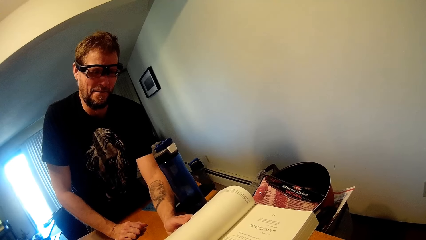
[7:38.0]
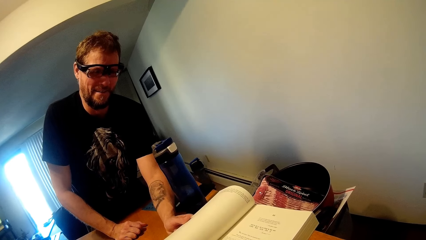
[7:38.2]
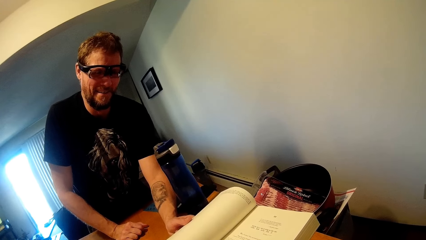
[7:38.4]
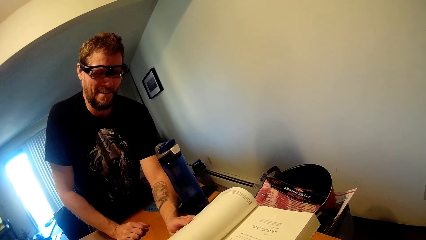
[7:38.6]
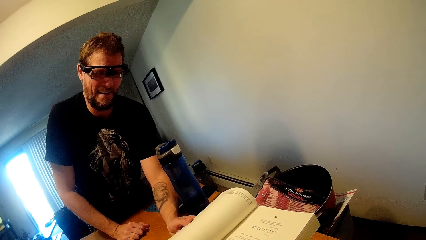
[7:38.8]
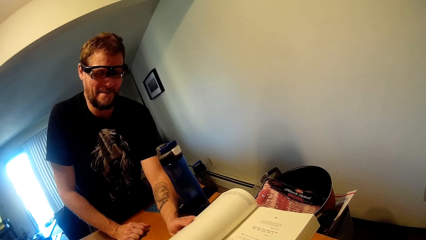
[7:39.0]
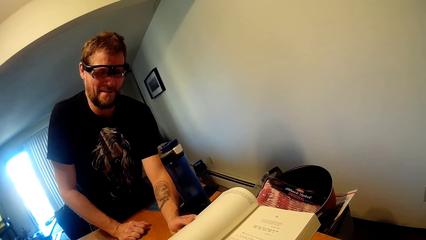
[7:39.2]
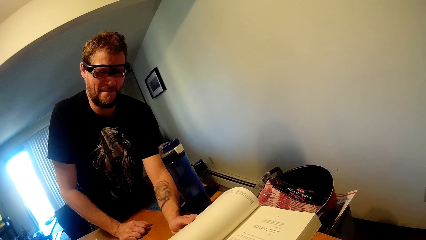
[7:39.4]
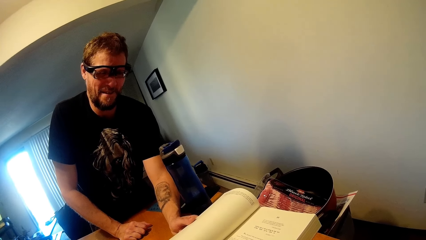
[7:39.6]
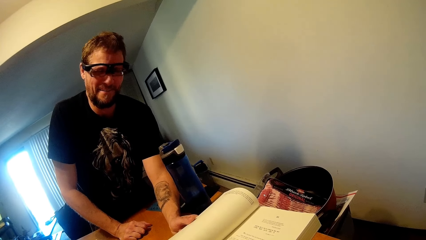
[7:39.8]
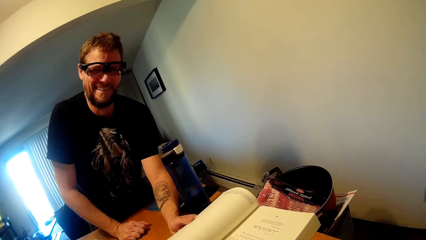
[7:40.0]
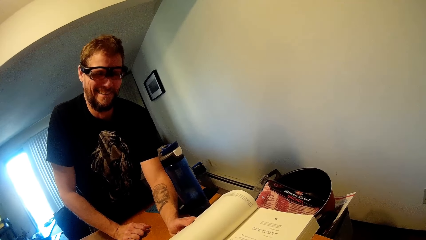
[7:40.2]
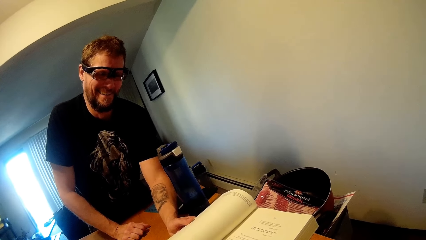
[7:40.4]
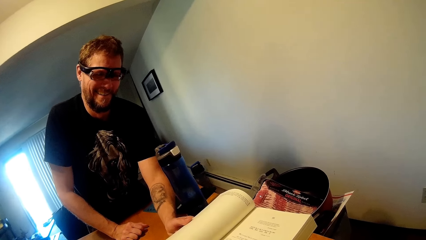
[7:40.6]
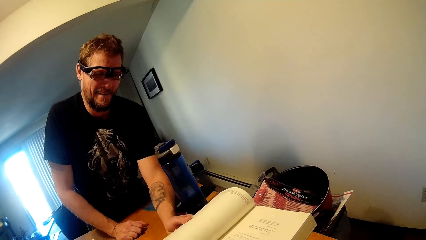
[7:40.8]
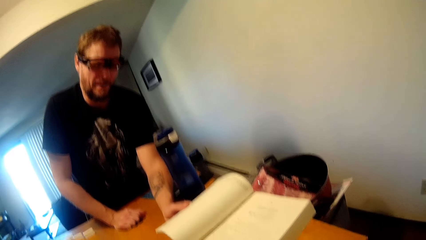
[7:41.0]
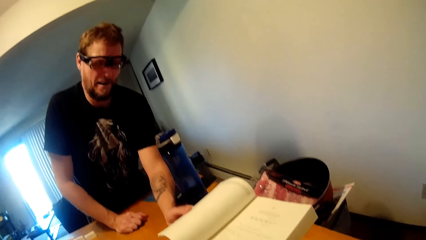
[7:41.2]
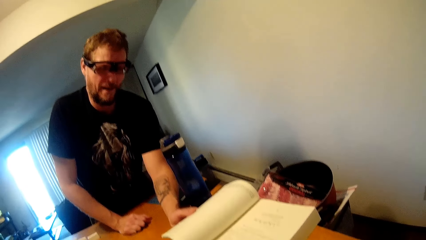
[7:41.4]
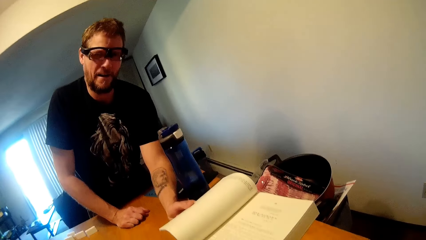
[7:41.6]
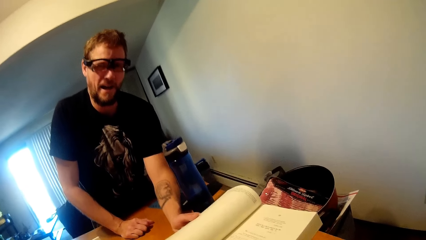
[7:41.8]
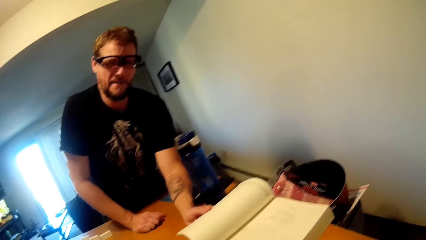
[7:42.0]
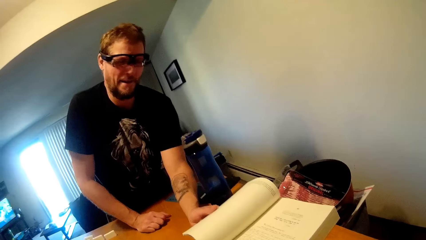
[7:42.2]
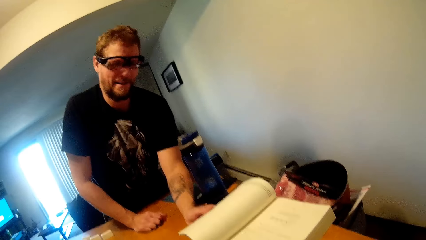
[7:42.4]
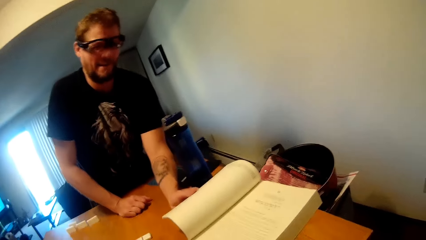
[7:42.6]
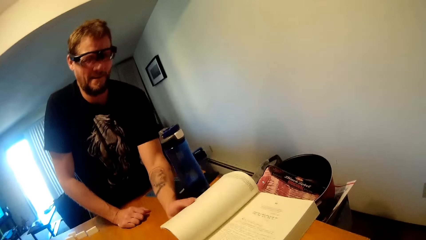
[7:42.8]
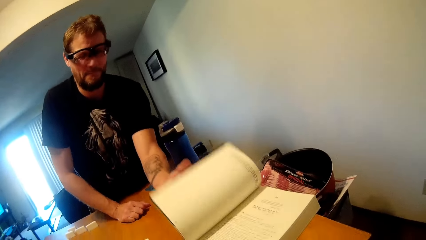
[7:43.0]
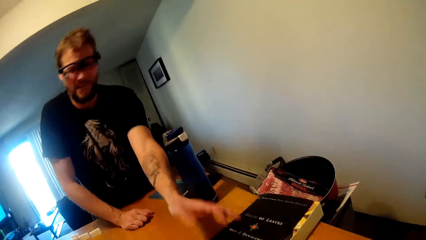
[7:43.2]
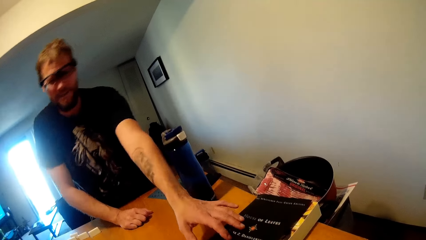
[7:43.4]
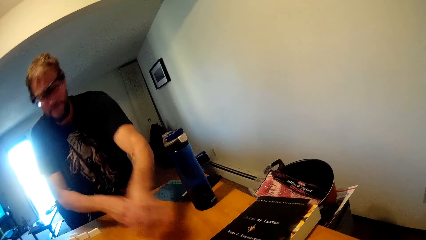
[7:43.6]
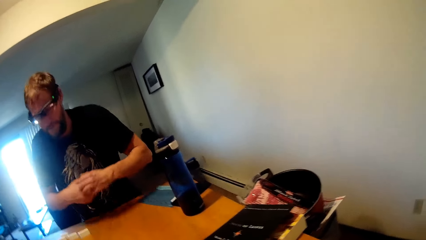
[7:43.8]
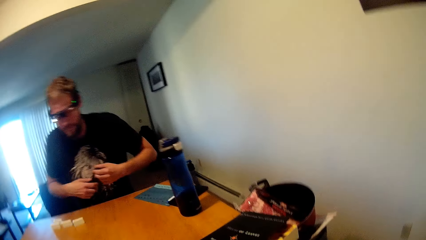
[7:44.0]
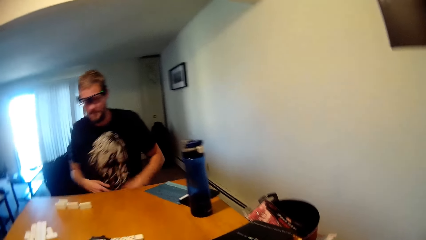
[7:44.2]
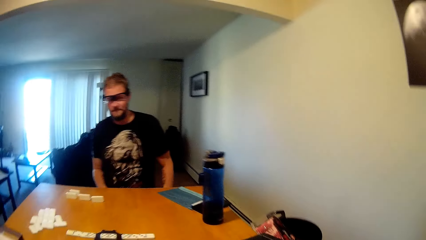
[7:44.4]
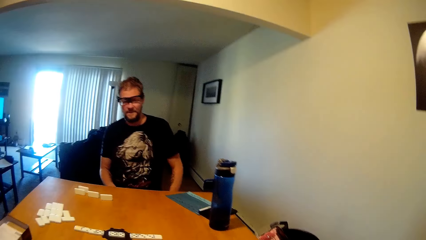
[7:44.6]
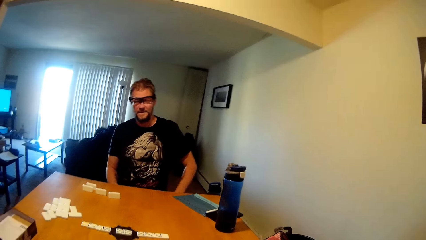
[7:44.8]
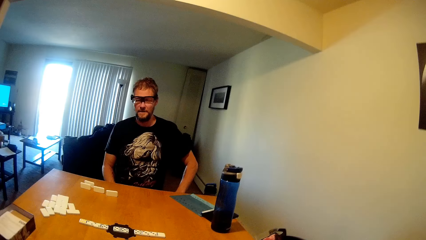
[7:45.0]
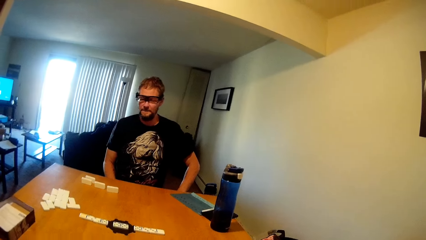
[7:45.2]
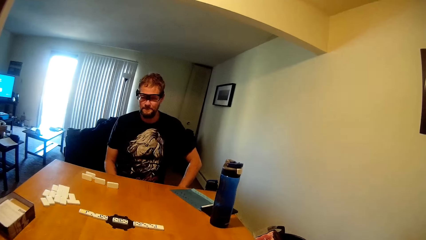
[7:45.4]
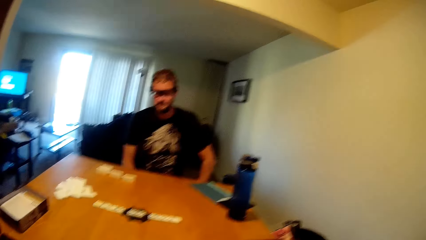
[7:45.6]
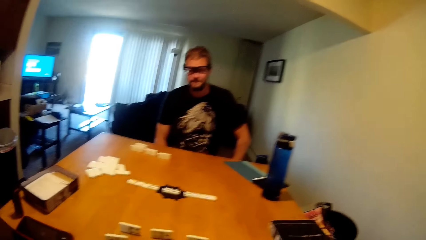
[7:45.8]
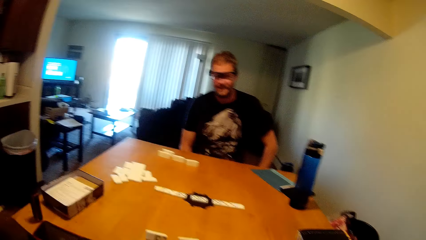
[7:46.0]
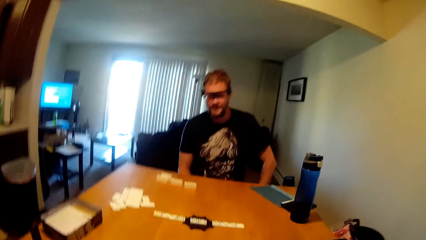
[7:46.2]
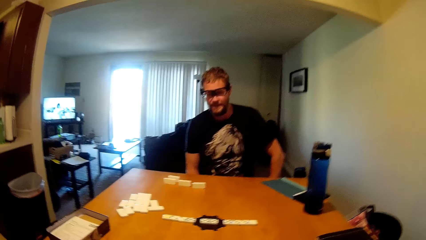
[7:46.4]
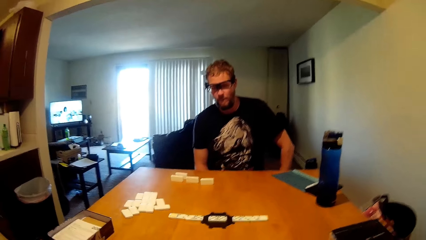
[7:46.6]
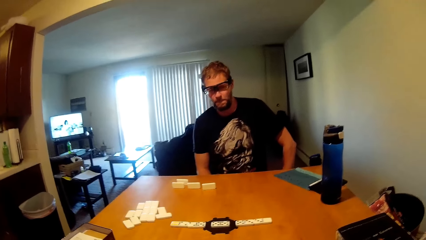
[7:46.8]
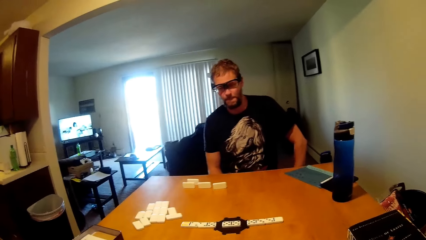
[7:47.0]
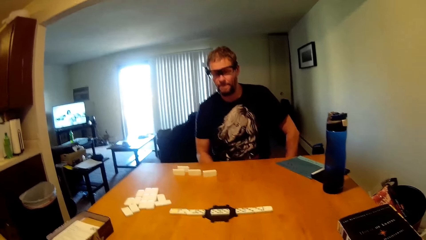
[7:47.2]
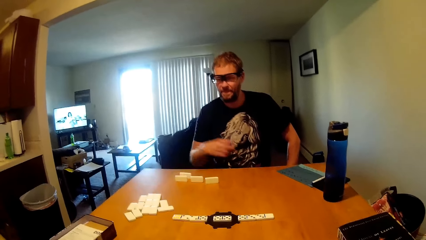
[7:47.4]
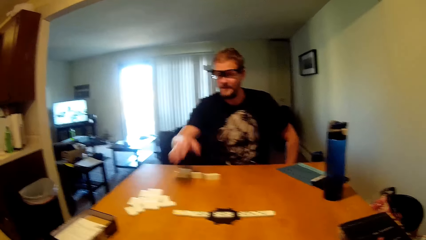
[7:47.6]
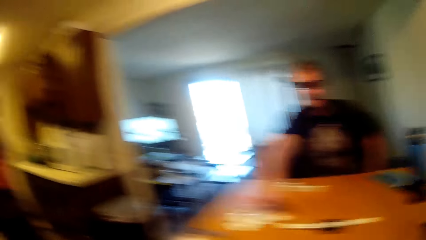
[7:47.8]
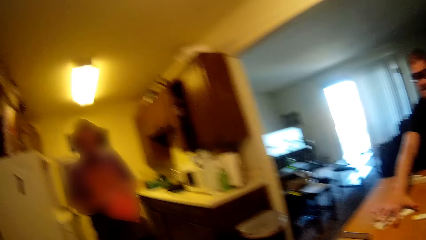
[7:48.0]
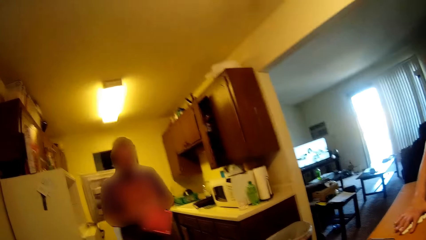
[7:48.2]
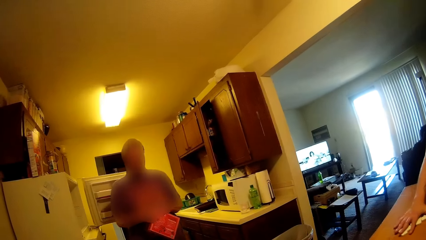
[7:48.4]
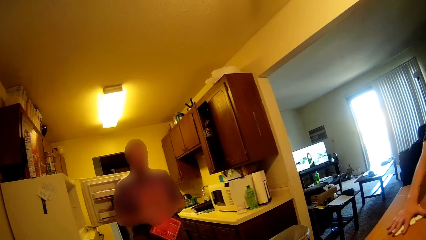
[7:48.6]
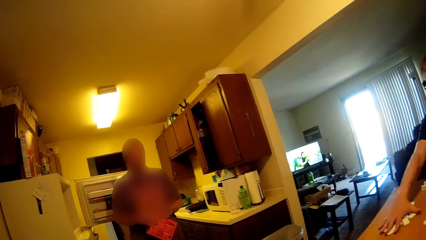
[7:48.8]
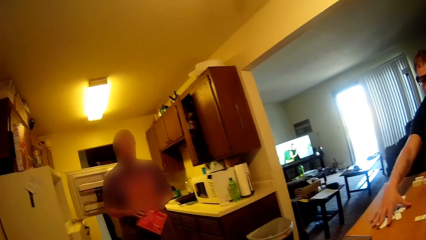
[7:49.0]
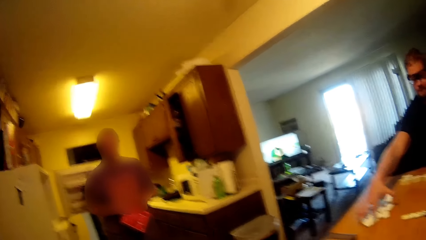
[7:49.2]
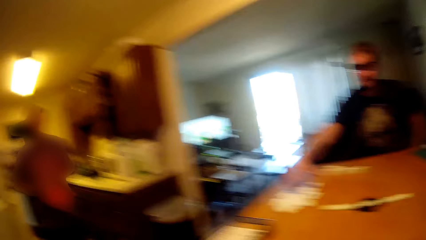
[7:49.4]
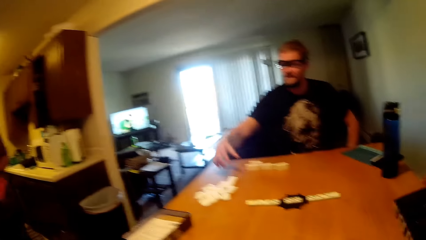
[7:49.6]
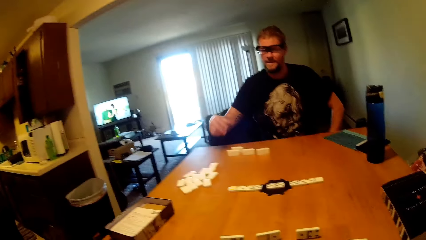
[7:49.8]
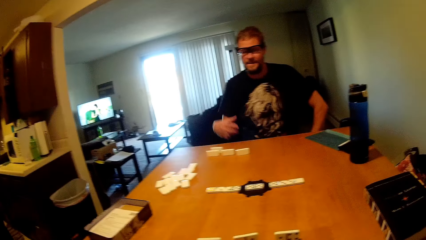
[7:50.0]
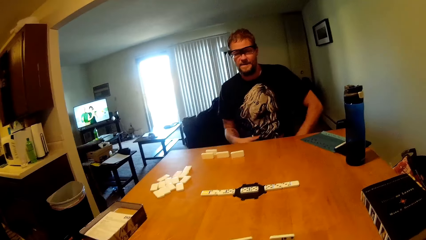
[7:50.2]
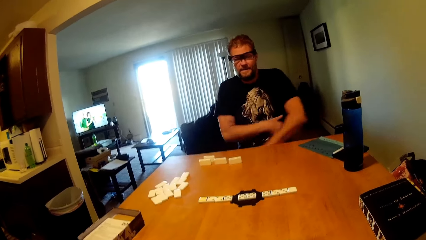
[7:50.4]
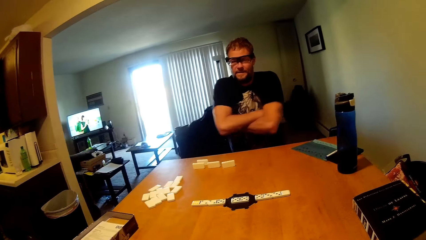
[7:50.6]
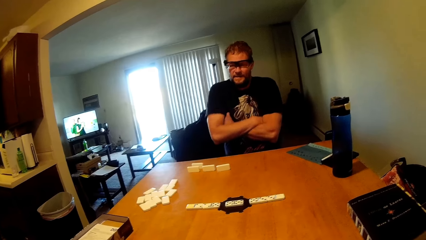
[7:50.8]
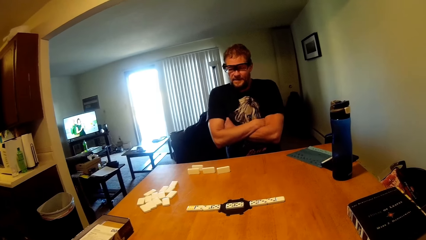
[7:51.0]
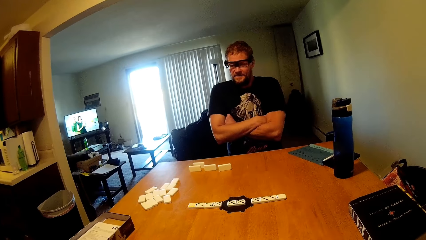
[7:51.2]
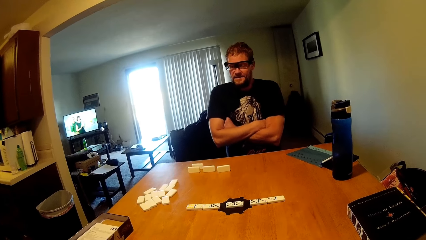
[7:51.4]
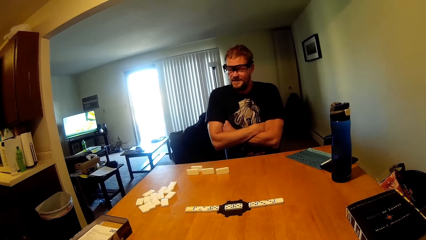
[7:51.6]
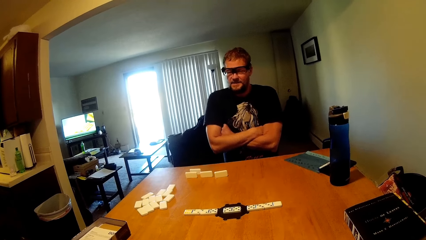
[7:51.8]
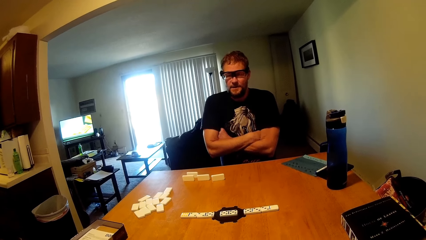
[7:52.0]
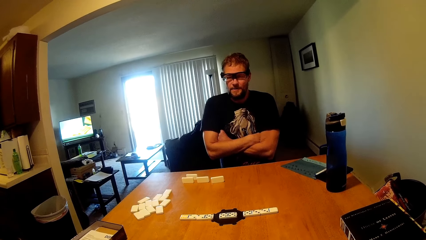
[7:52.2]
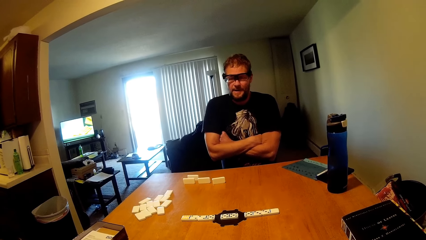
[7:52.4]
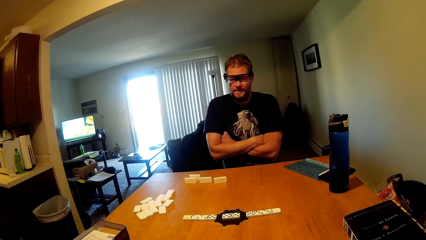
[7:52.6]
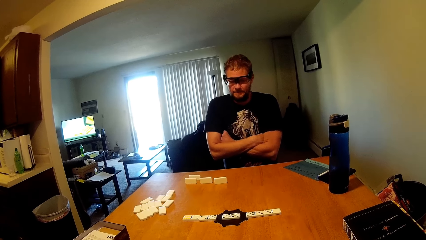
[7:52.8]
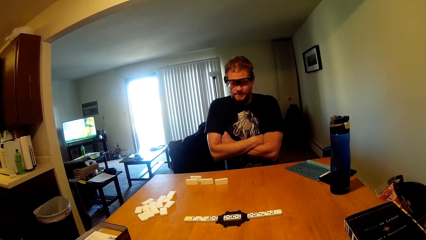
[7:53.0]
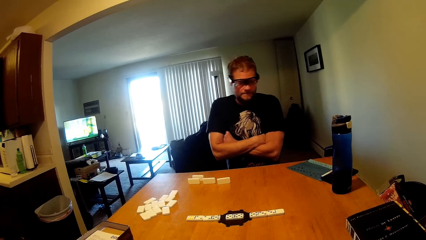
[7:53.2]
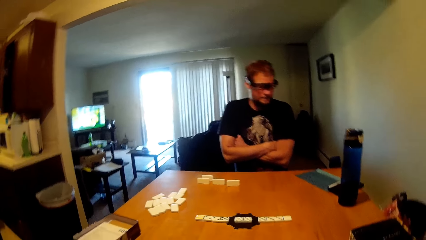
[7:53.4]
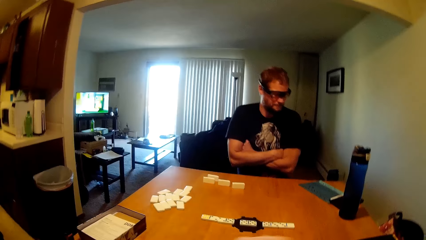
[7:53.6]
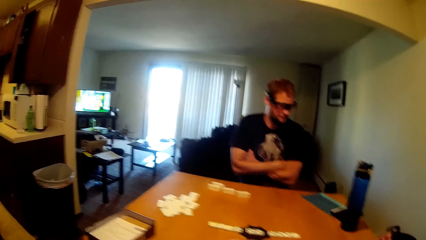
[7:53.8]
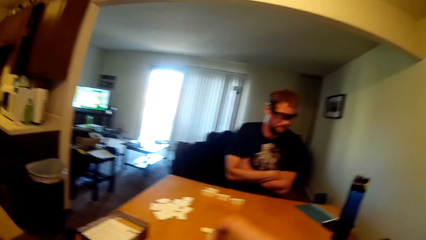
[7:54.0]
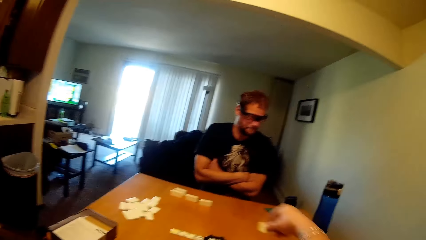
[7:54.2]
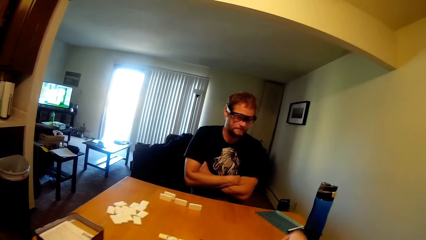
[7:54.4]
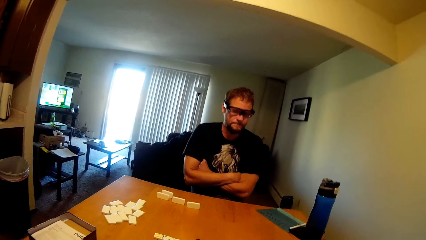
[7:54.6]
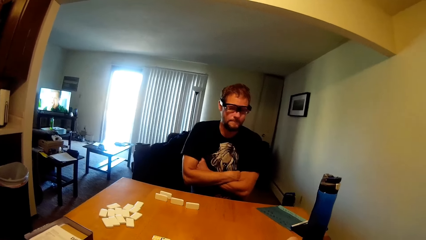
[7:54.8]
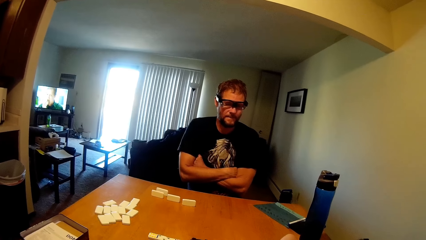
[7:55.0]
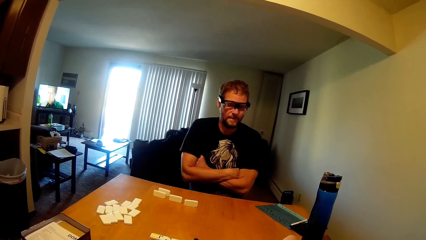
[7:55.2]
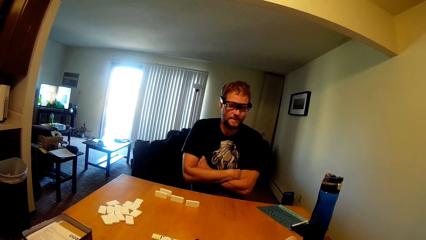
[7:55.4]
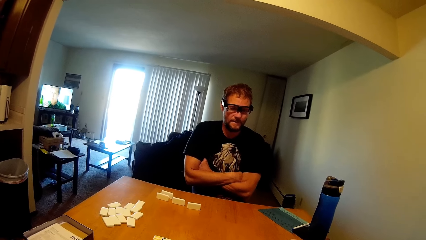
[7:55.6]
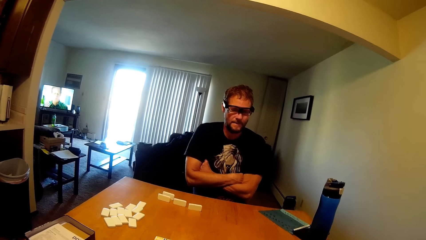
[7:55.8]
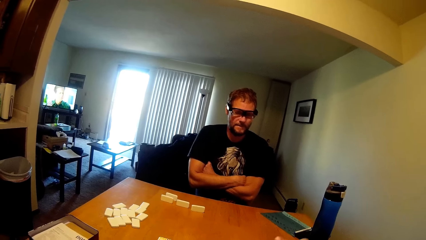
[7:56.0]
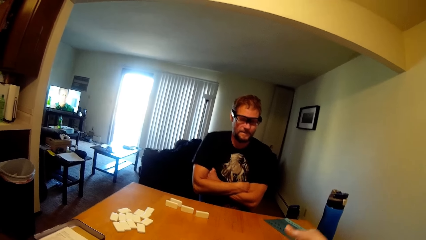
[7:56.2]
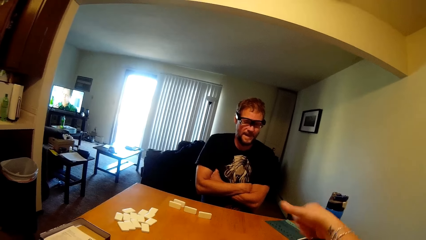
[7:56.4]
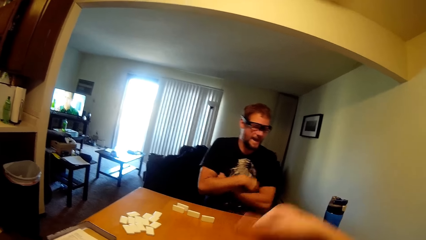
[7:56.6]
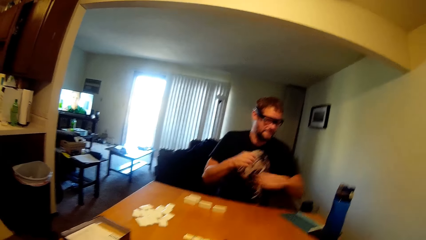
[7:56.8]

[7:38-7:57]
The man interacts with the camera wearer. The man closes the book and sits down. The camera wearer interacts with the man. The man holds a game piece. Another man moves around the kitchen. The other man holds something. The camera wearer looks around. The first man crosses his hands. The camera wearer drops a game piece. They move a hand and lift a hand.
